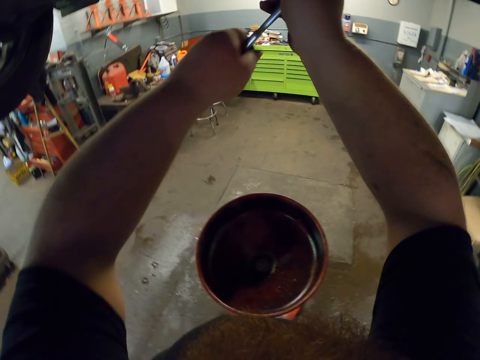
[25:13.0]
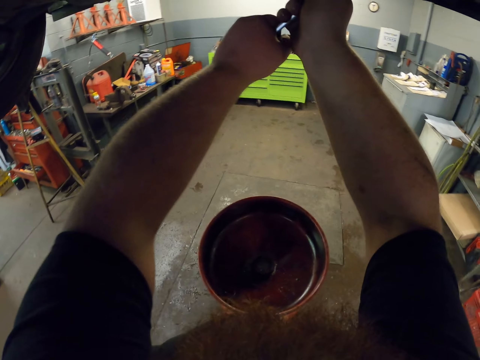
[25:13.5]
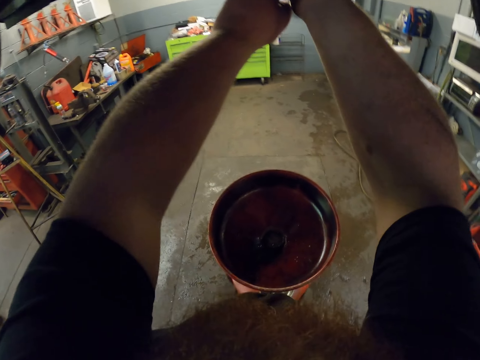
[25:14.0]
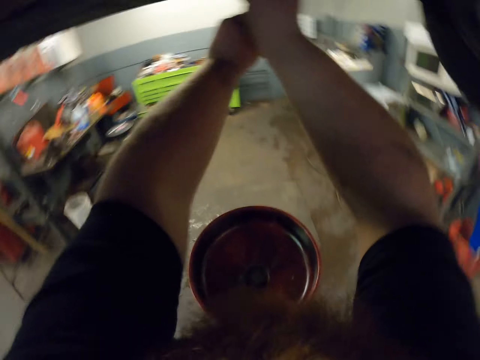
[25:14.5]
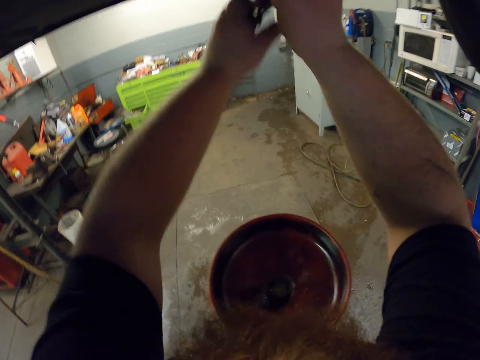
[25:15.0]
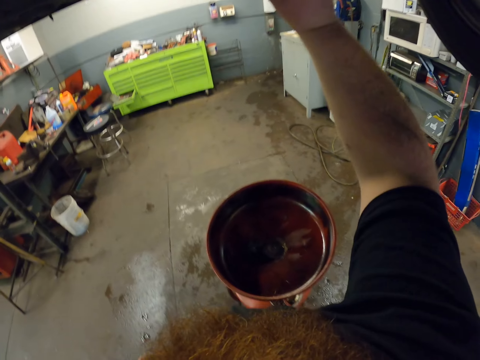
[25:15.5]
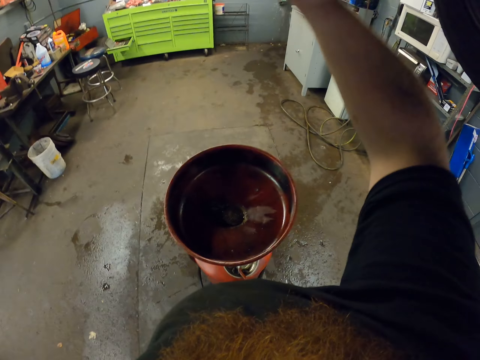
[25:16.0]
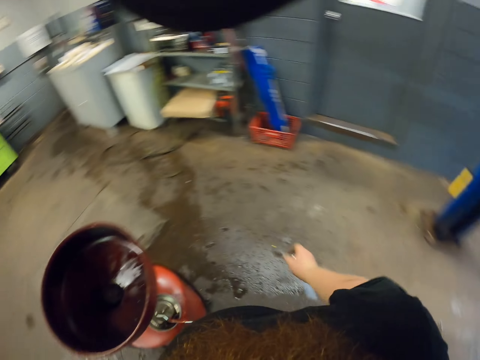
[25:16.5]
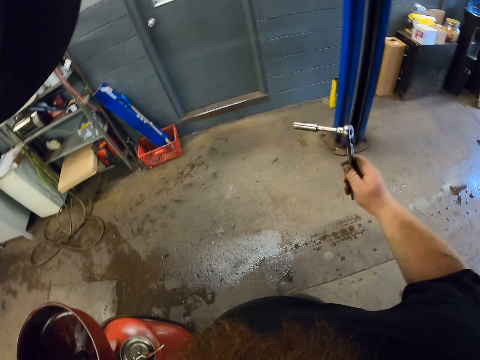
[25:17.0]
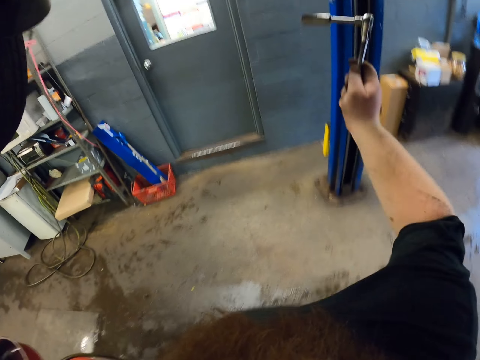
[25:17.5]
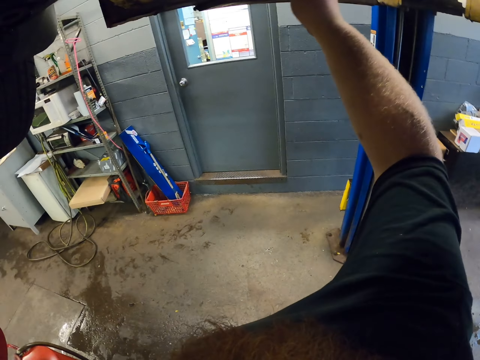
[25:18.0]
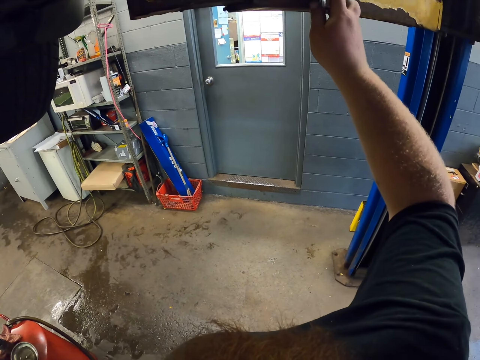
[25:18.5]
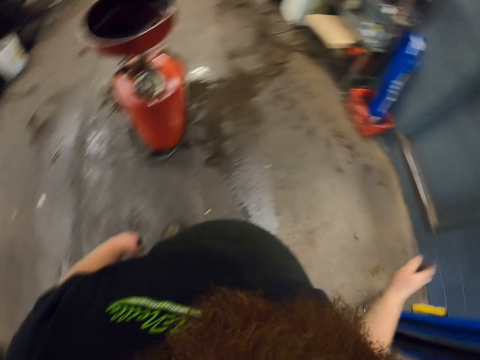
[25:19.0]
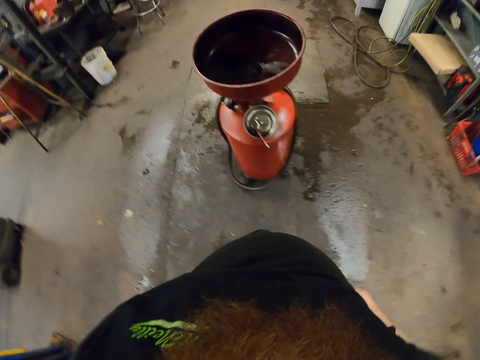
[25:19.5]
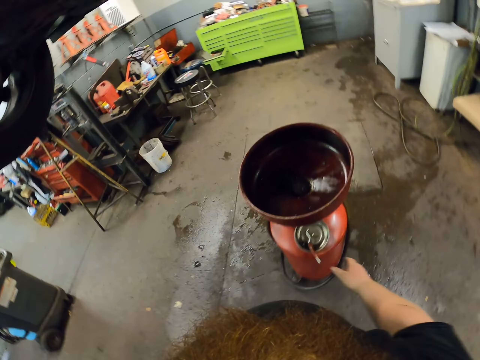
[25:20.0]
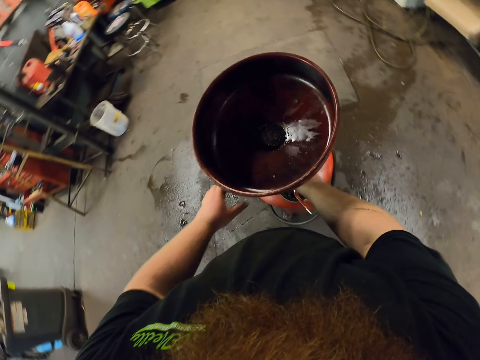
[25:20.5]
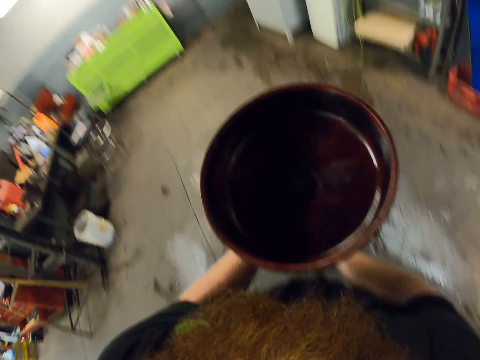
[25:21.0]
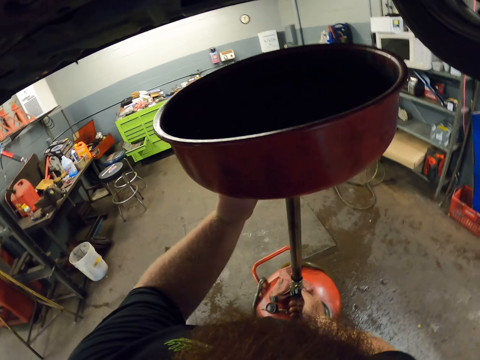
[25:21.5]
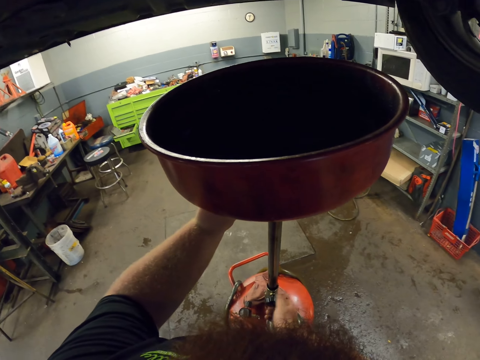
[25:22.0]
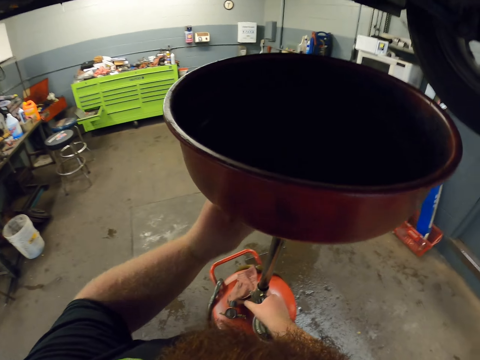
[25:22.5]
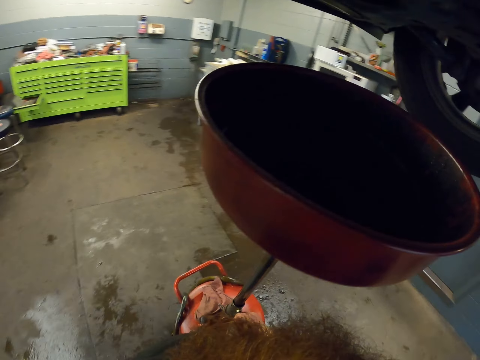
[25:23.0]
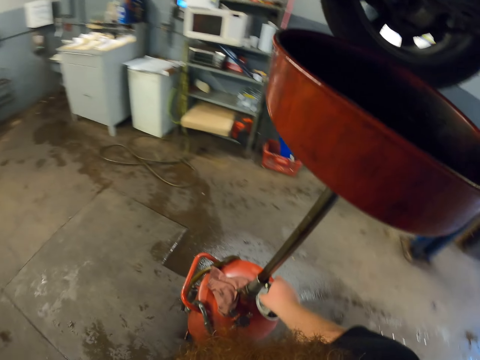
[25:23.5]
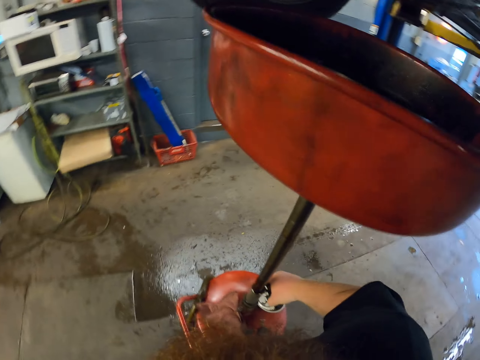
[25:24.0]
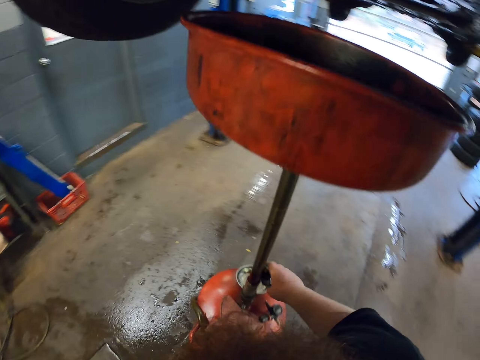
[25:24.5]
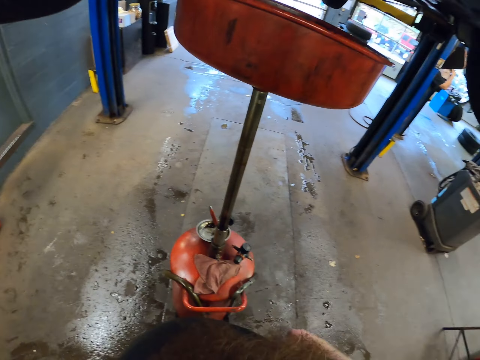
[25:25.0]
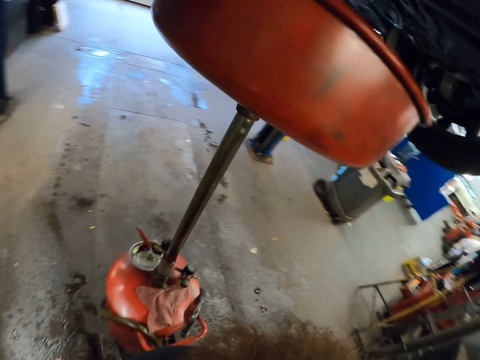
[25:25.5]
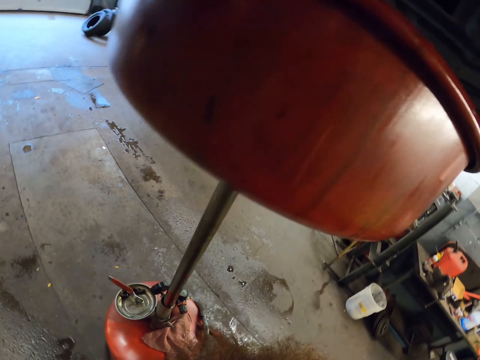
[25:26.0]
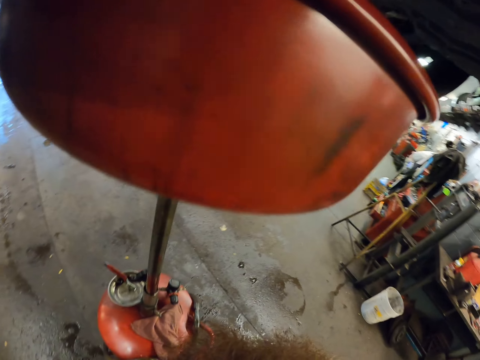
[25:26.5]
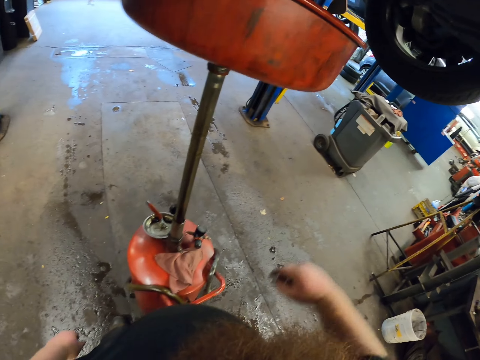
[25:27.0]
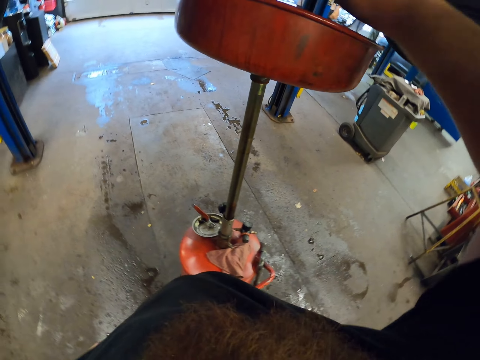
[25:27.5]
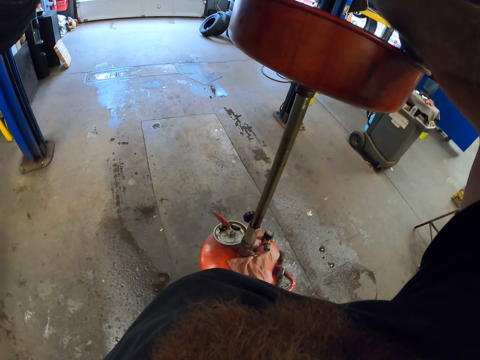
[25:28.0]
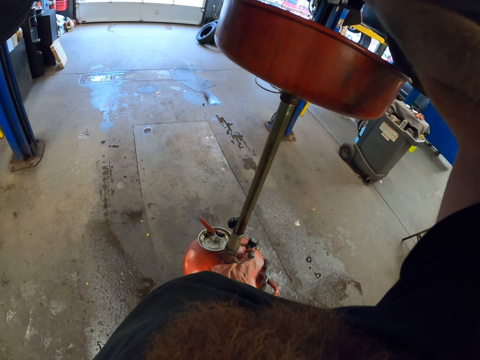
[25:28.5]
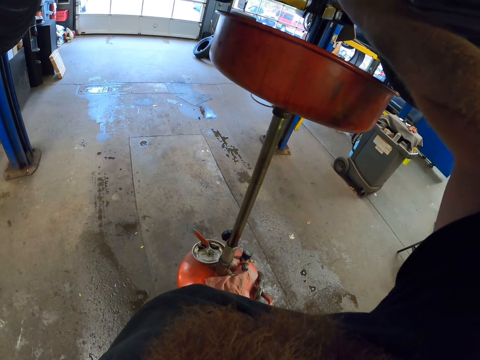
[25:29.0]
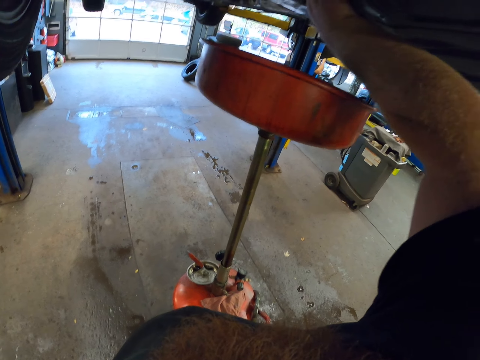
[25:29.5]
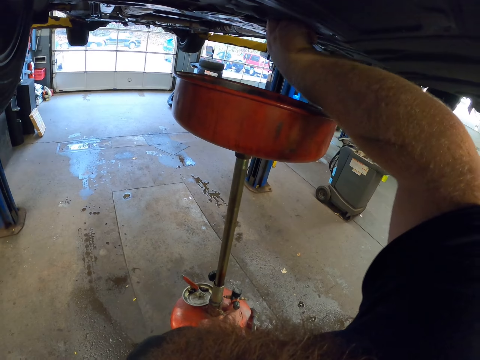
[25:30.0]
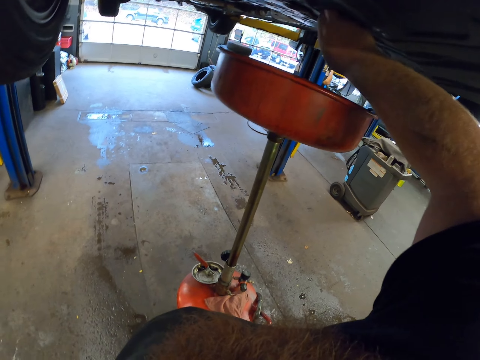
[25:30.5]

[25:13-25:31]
The camera wearer holds both hands on a wrench. They fix something. They put the hand down. They hang the wrench on the car lifter. They fix something. They walk around the garage. They adjust the trolley. They raise an oil pan. They walk around the garage. They touch the car spare part. They fix something.

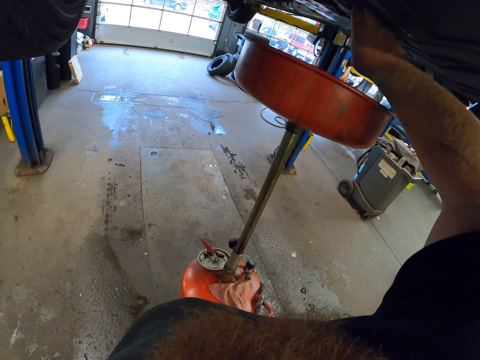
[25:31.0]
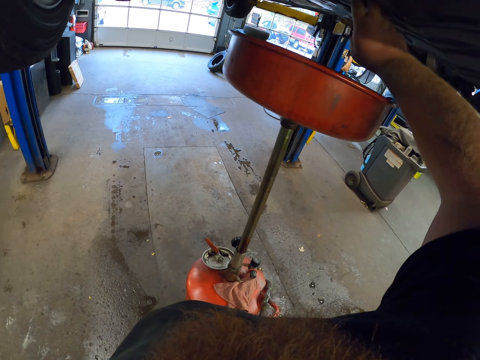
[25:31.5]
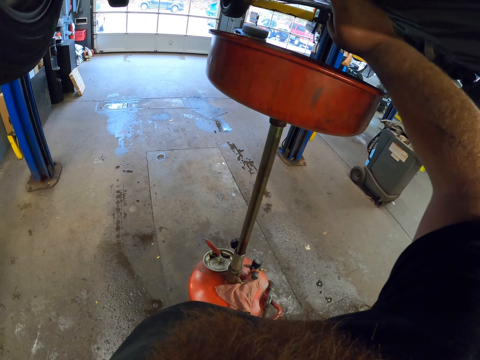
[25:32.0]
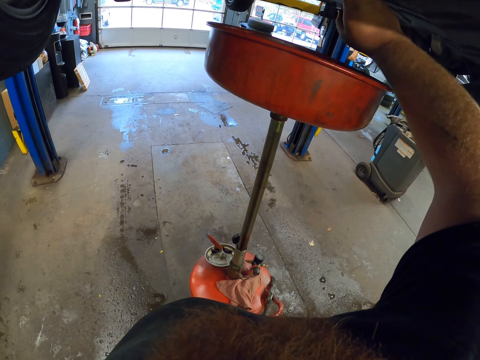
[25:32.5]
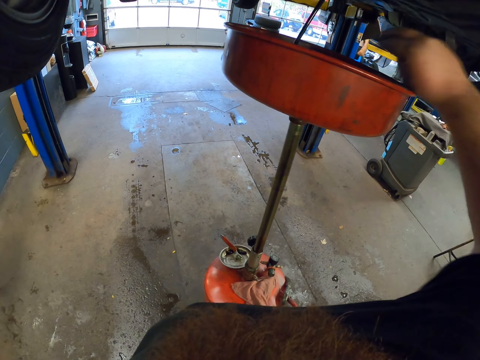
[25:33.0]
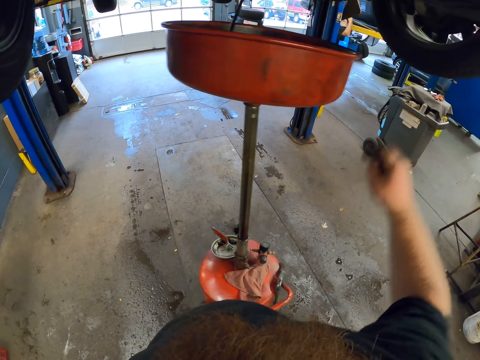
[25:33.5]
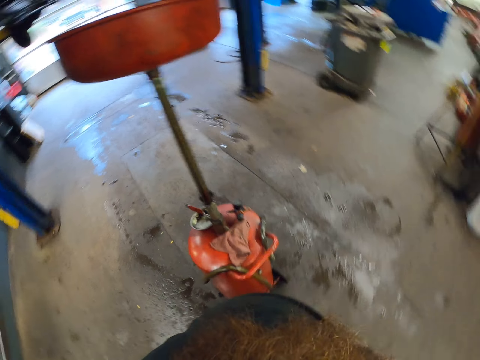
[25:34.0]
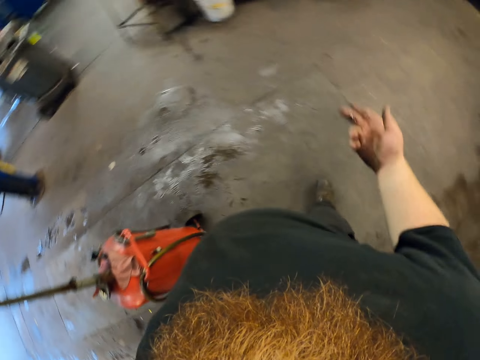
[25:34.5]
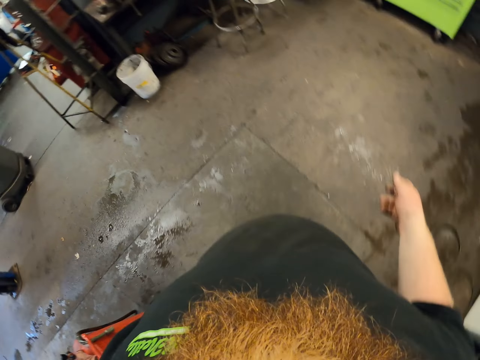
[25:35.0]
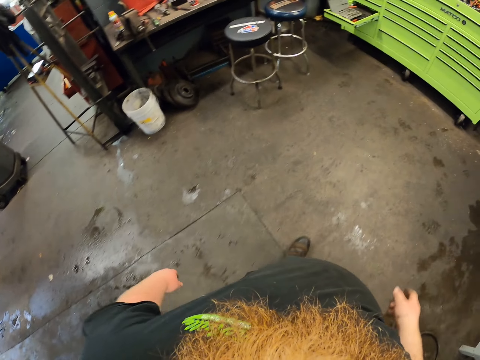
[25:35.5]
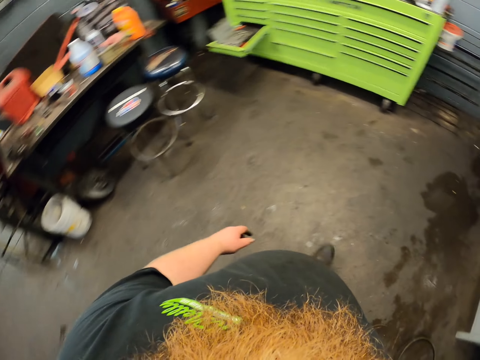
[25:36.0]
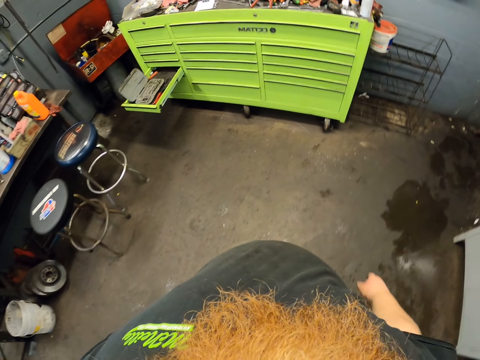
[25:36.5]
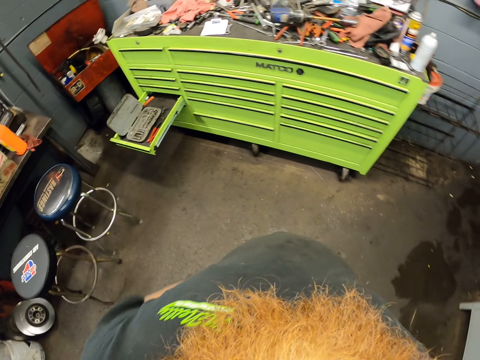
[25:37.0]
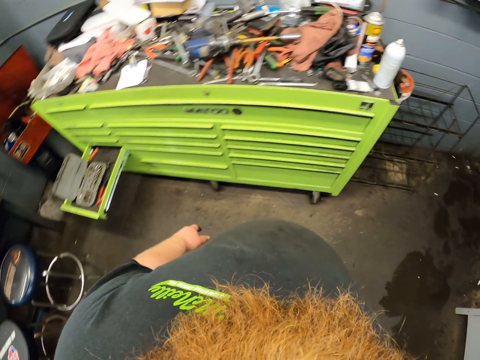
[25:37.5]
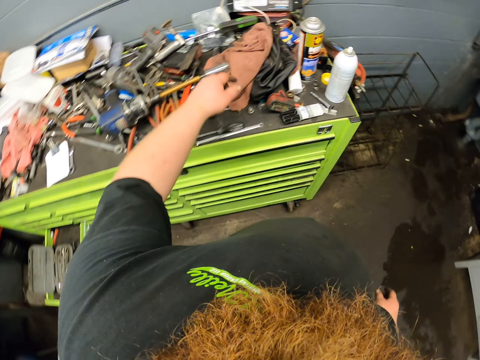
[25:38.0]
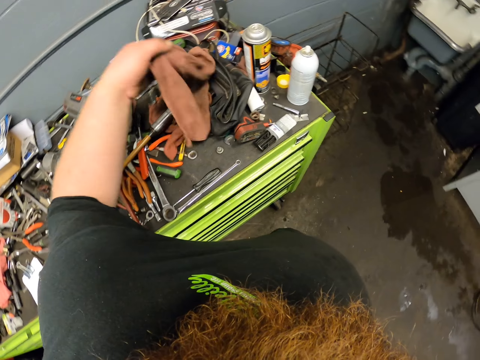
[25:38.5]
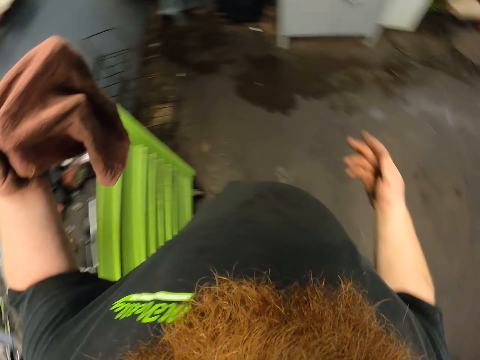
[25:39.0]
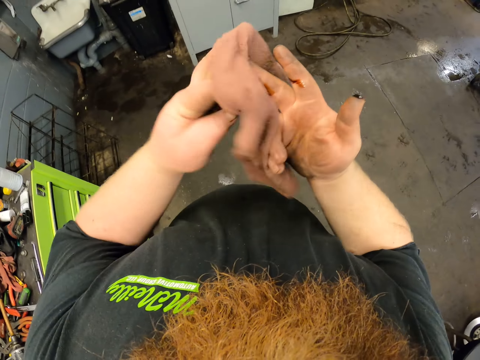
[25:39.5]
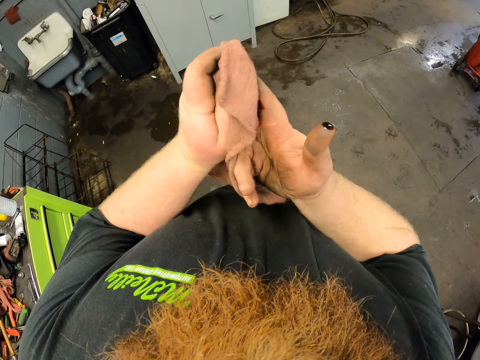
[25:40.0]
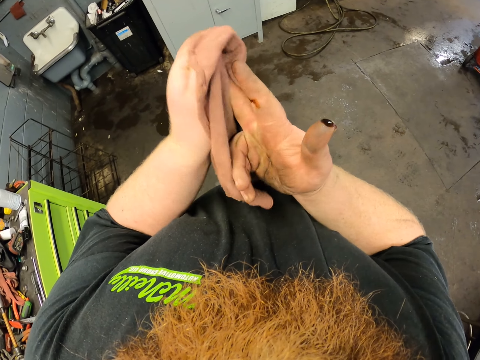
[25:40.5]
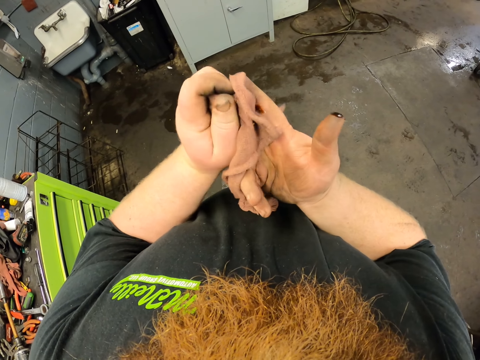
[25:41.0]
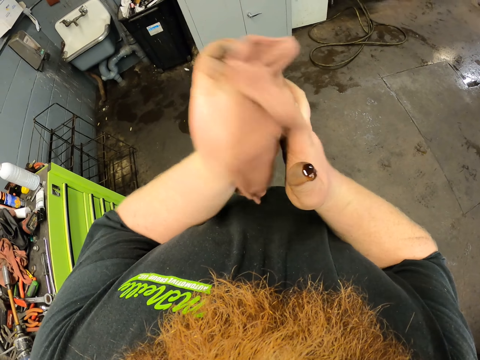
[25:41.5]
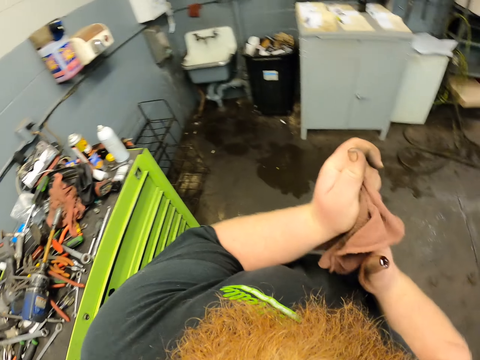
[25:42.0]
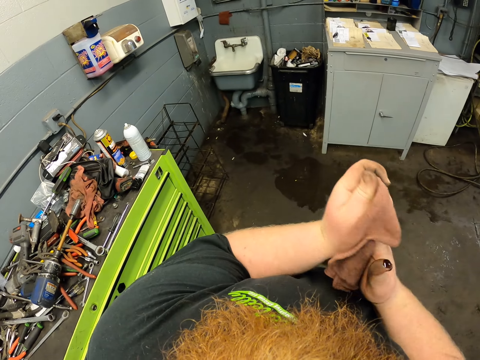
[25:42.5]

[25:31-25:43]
The camera wearer puts down the hand. They walk around the garage. They take a hand towel. They wipe the hand.
